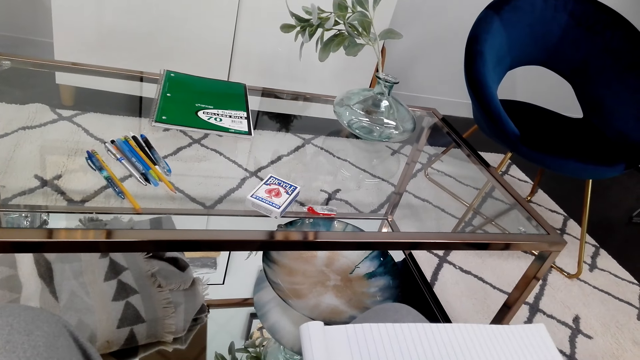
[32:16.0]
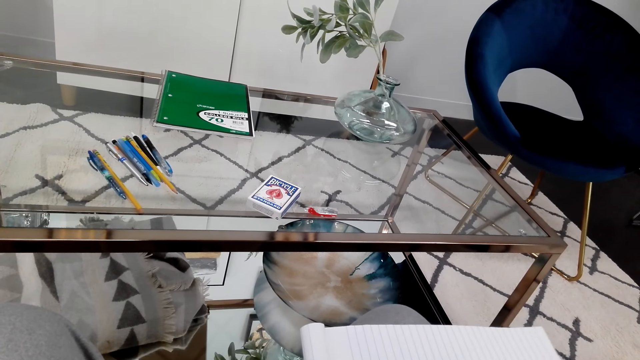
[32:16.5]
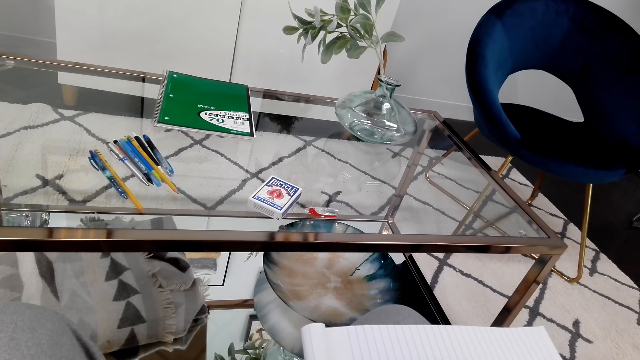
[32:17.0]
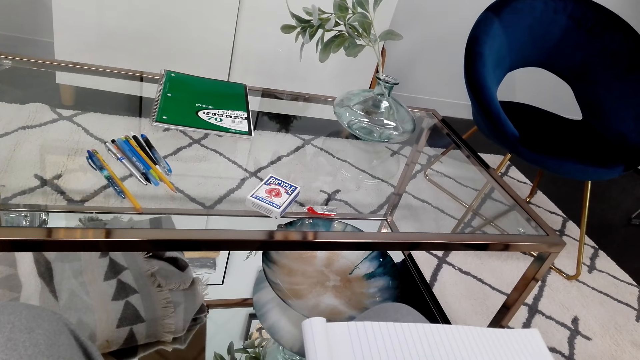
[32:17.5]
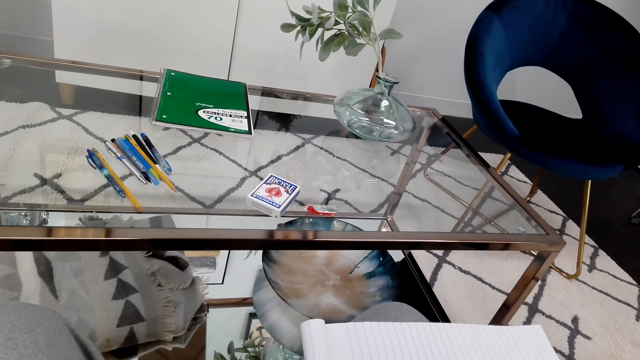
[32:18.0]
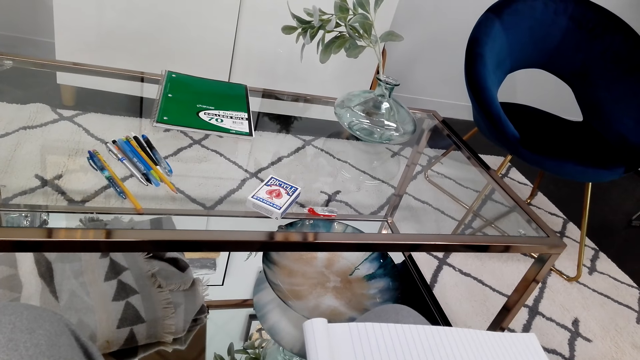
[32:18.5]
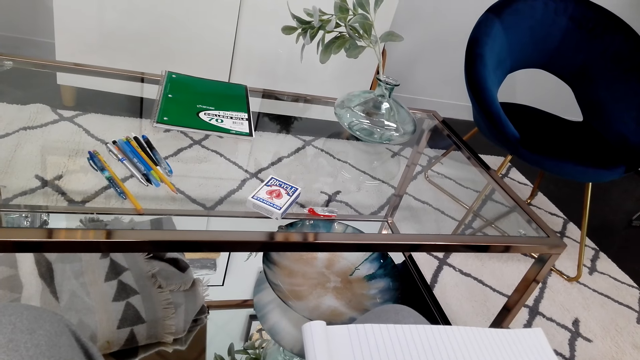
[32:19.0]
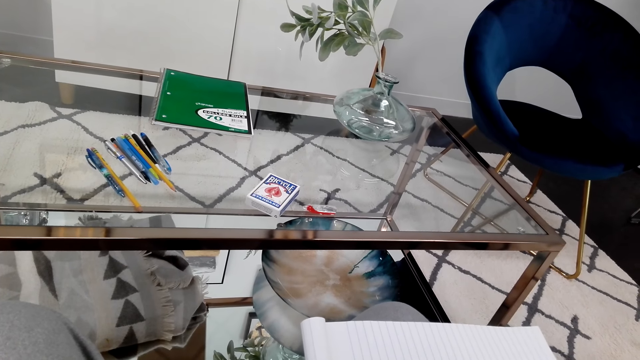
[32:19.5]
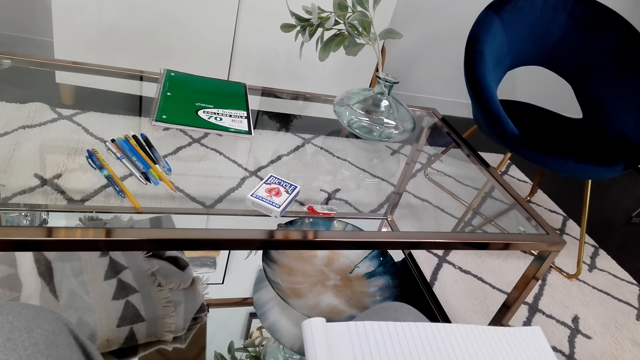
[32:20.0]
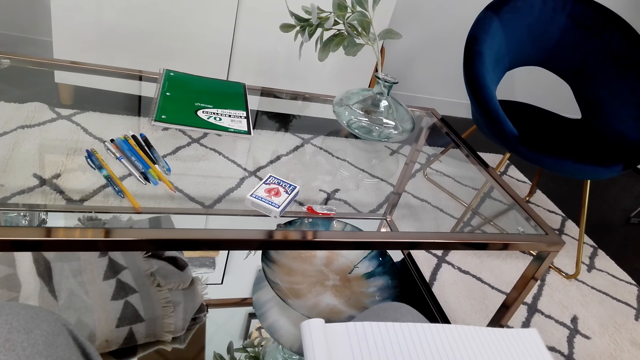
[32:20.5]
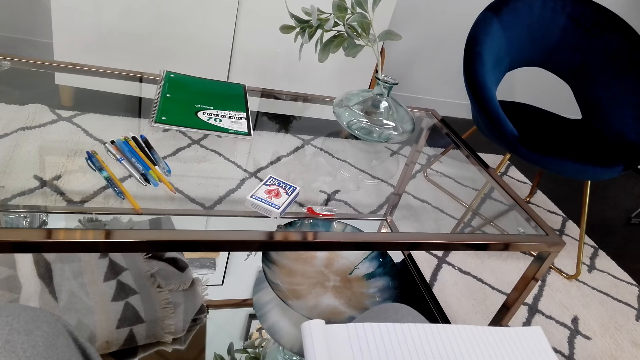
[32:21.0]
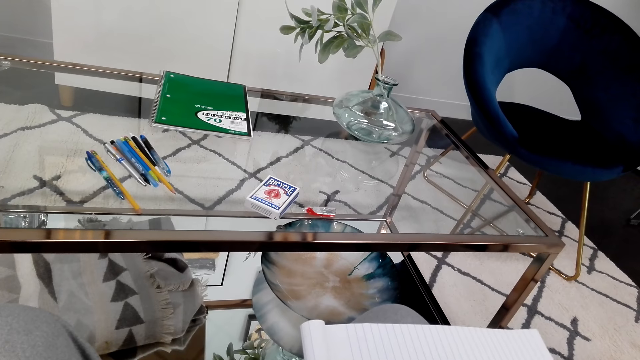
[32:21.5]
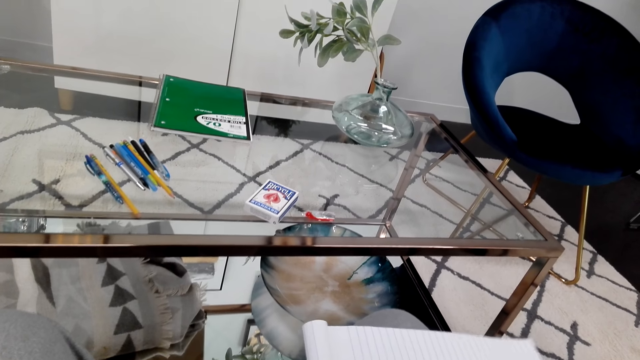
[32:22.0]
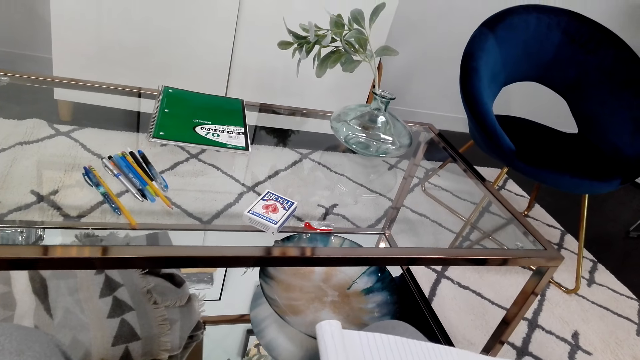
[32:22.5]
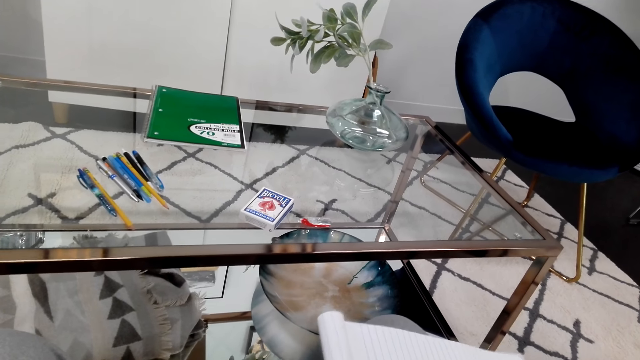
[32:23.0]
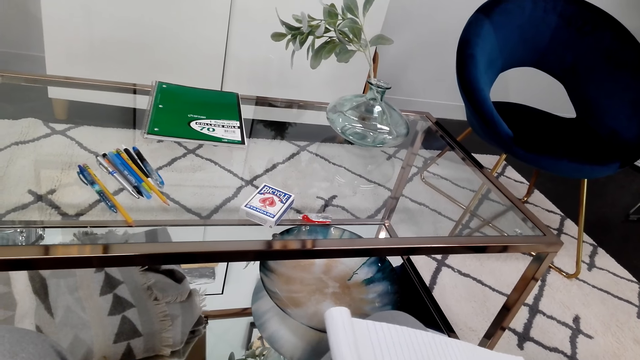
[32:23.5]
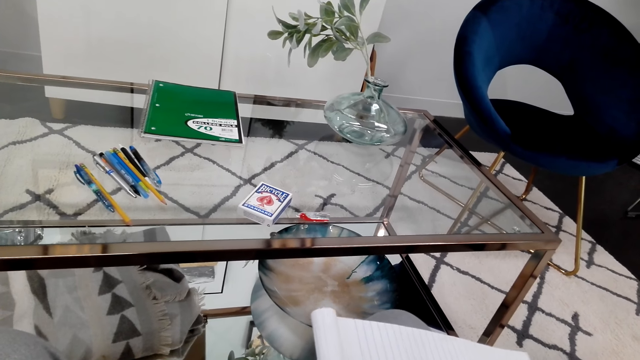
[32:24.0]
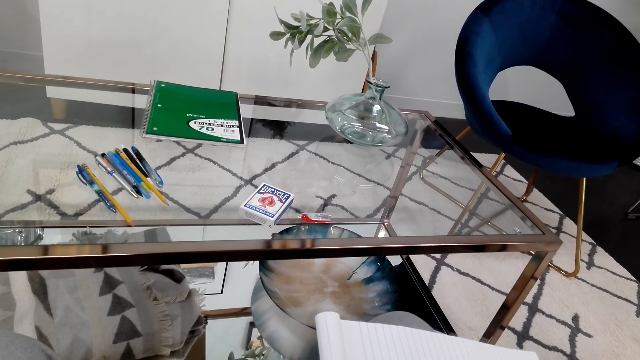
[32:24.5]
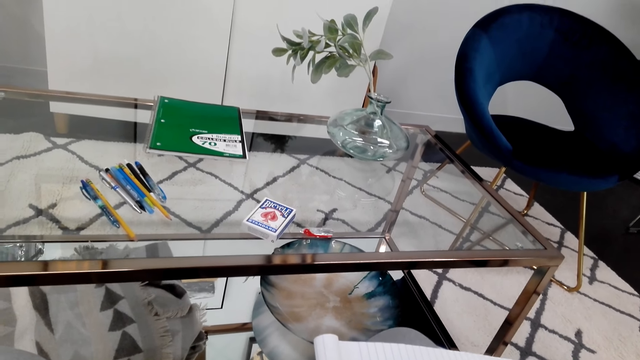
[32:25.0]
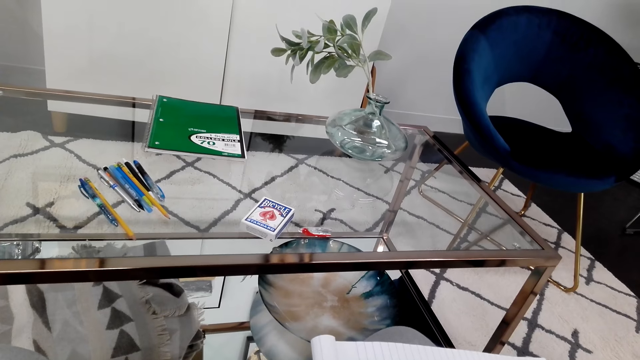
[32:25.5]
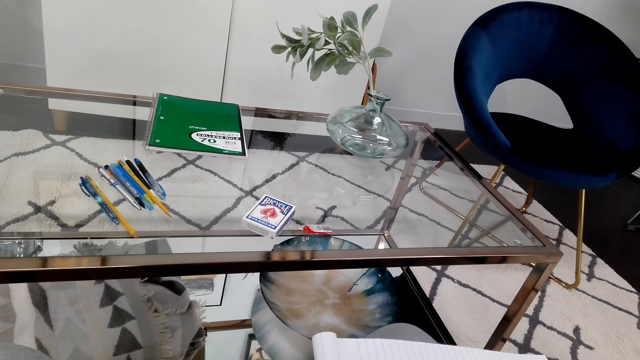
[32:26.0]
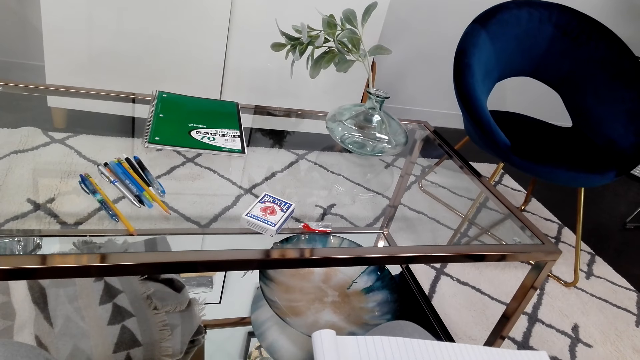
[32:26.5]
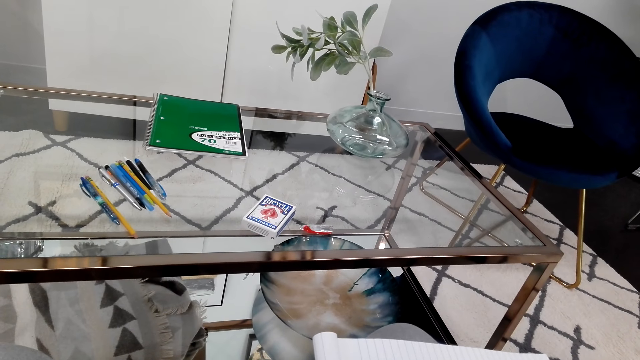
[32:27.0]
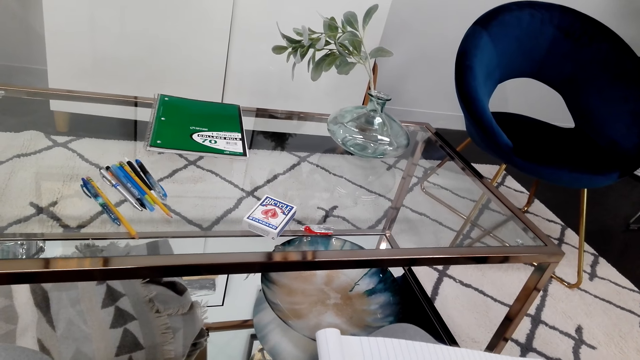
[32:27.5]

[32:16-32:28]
The camera wearer stares at the book.

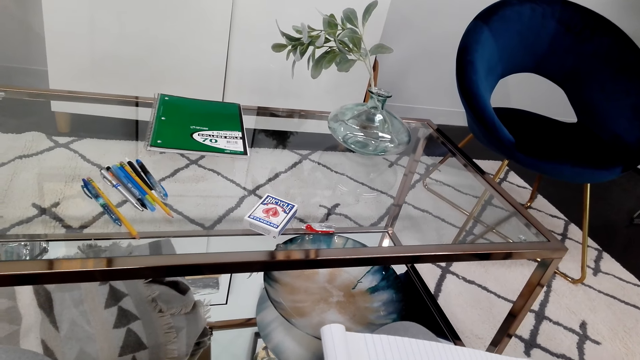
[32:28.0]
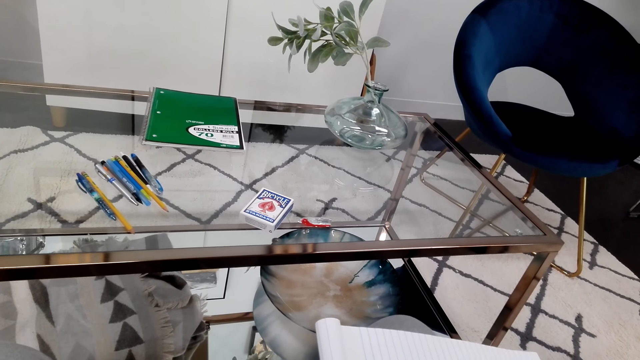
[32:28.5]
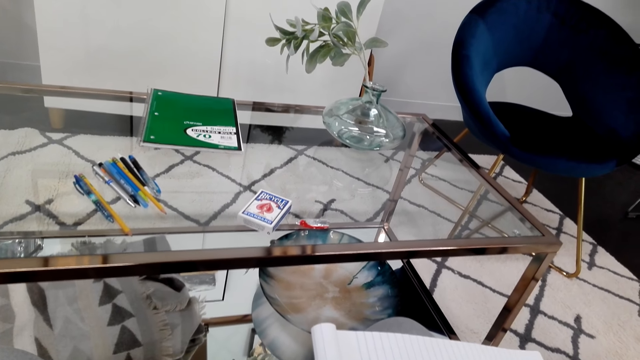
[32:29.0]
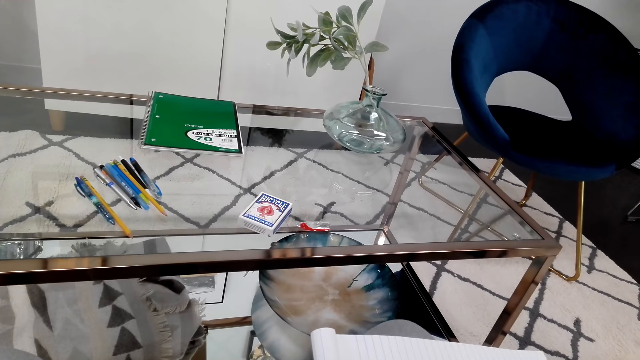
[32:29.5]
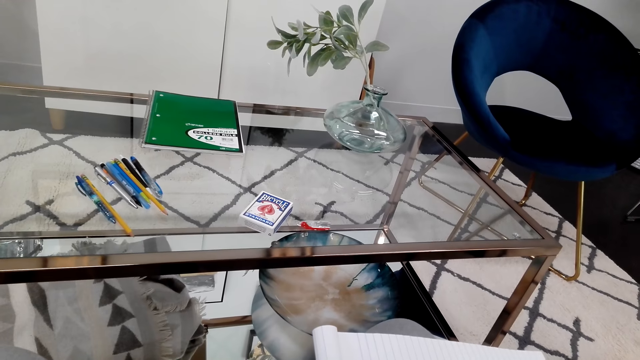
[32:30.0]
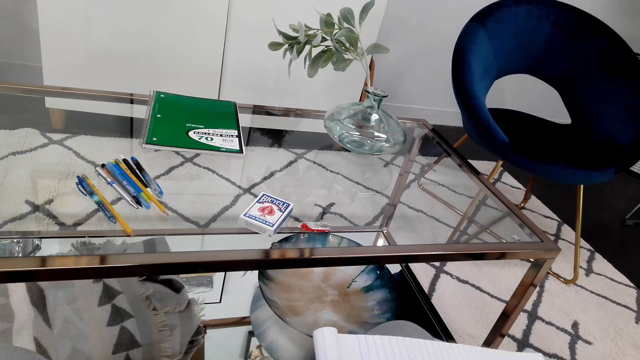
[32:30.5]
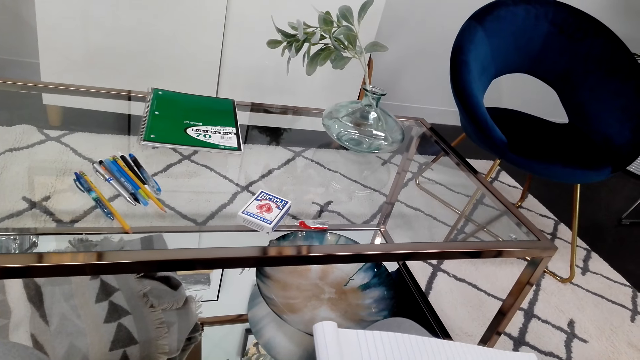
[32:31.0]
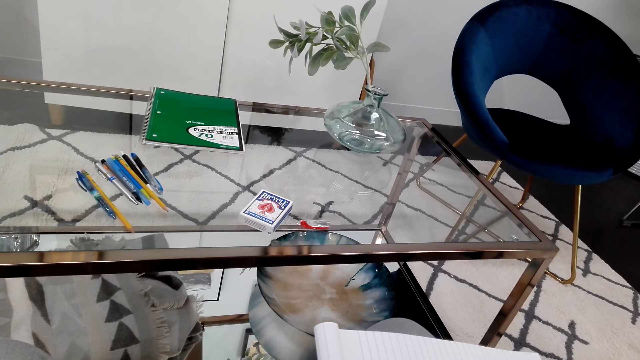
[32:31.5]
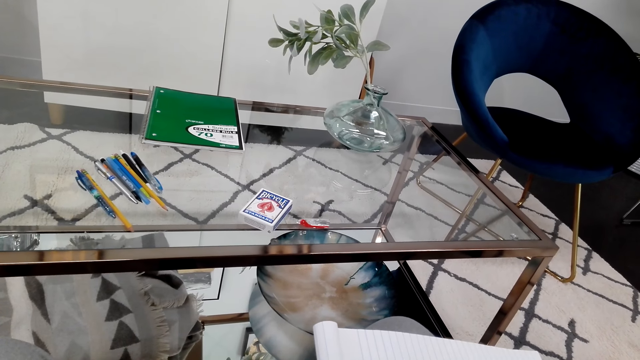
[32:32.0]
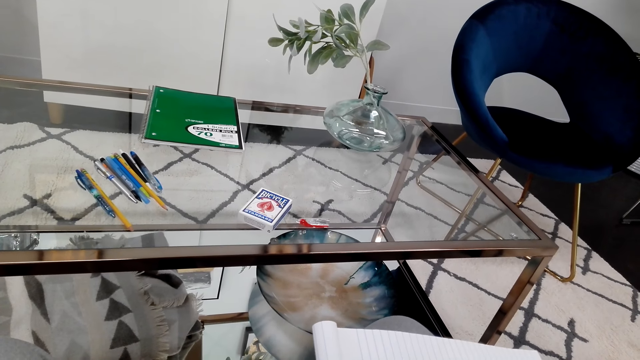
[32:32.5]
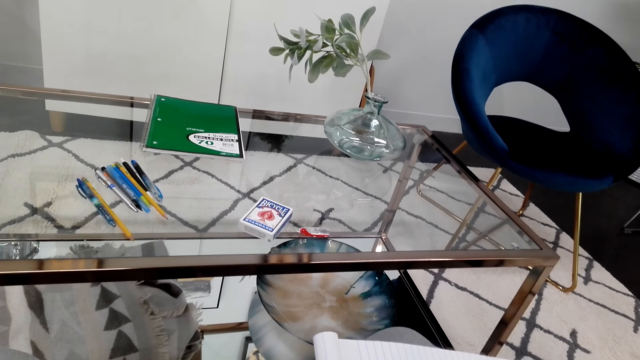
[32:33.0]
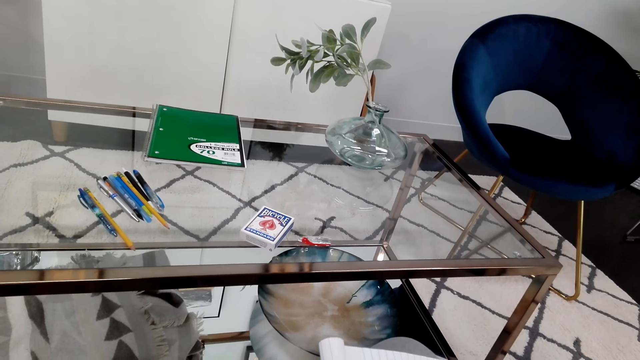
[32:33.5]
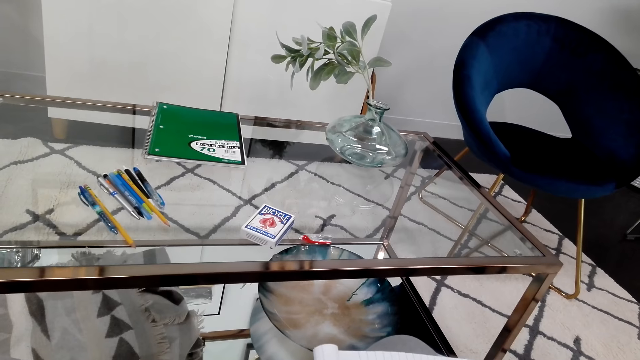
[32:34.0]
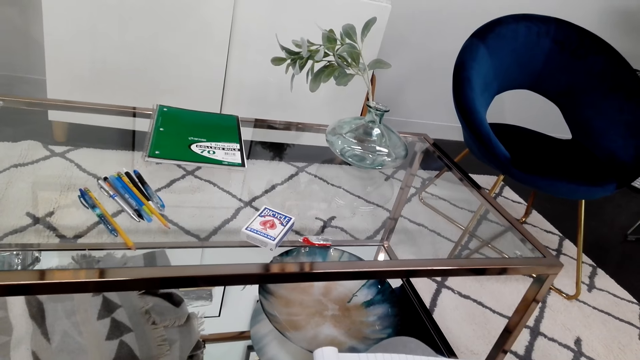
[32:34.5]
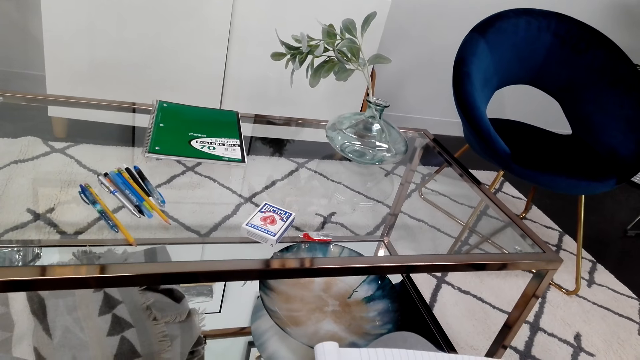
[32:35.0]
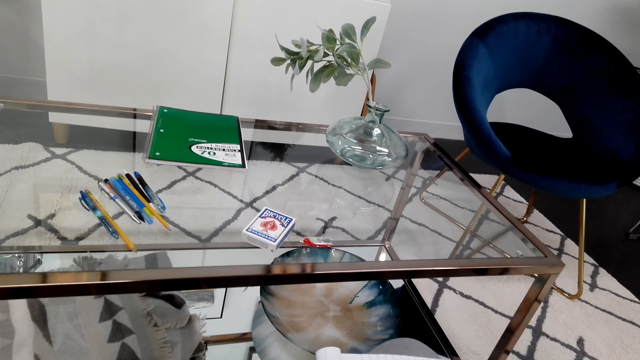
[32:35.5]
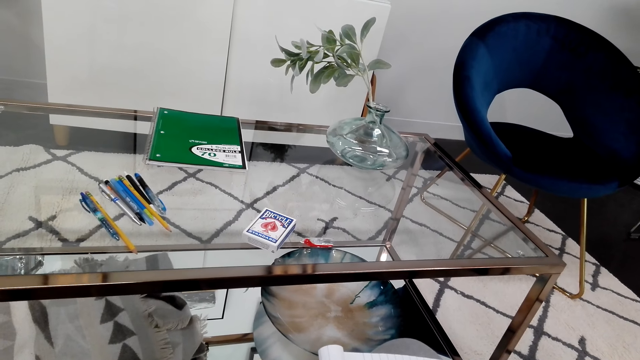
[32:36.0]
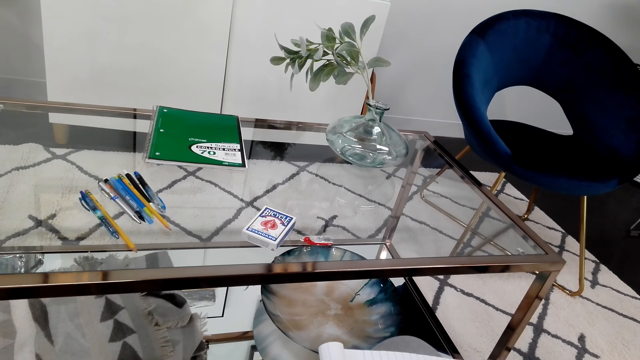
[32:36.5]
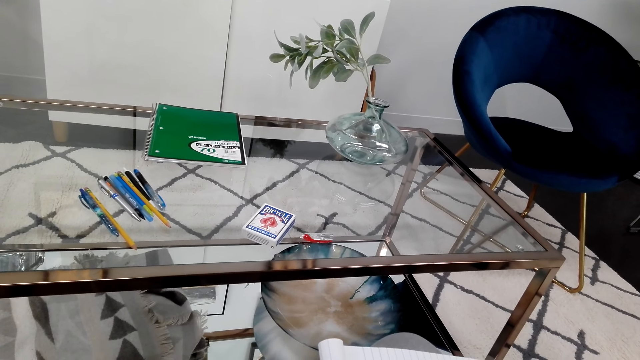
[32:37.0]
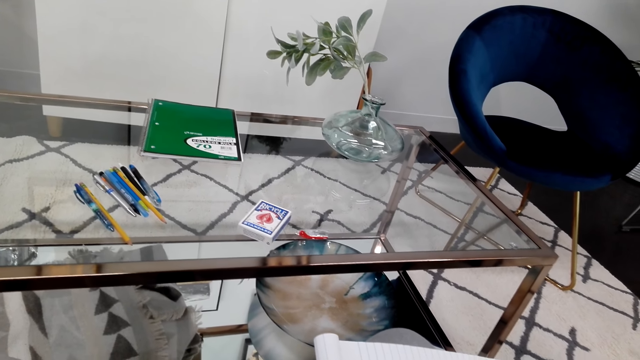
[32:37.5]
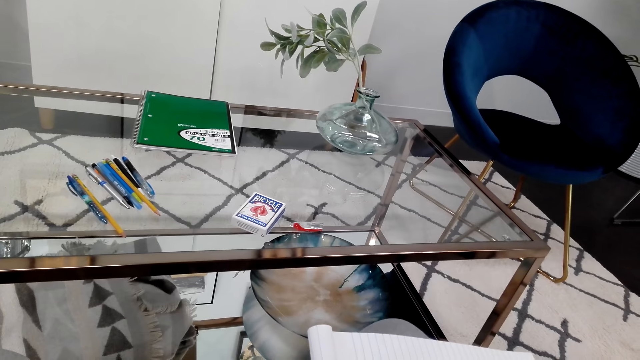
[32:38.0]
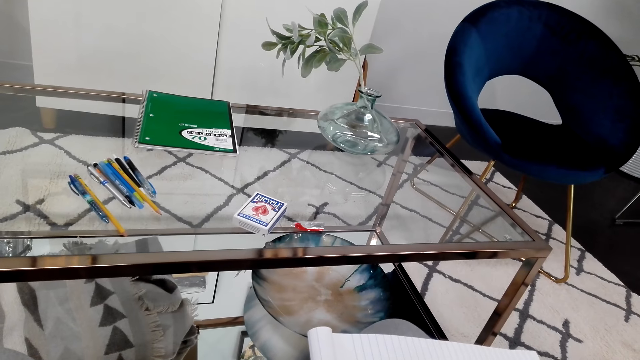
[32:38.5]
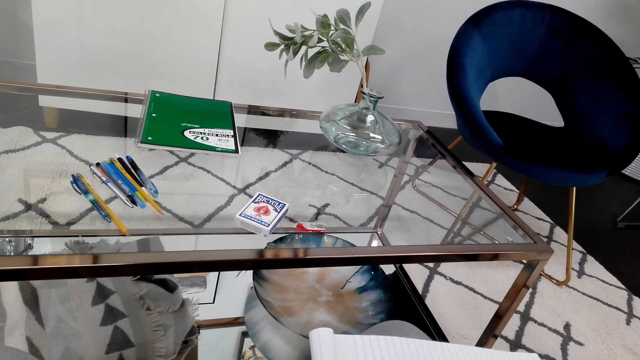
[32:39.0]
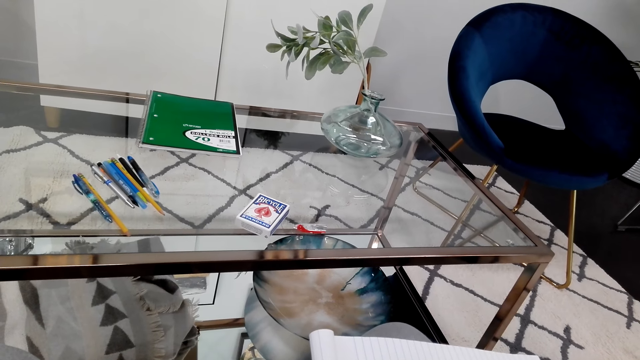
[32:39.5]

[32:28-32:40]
The camera wearer stares around.
